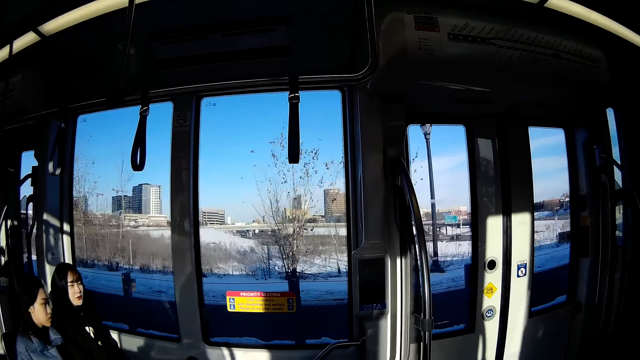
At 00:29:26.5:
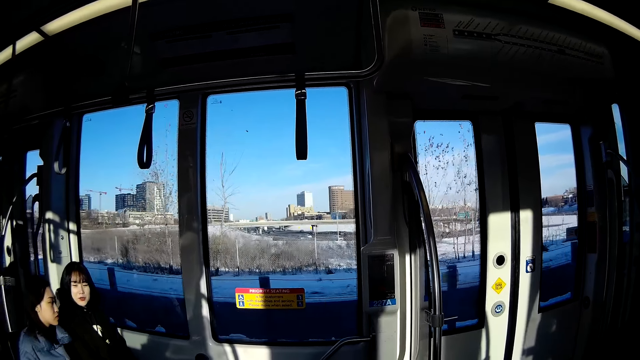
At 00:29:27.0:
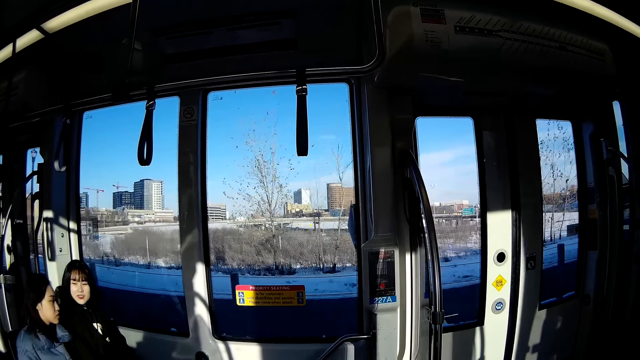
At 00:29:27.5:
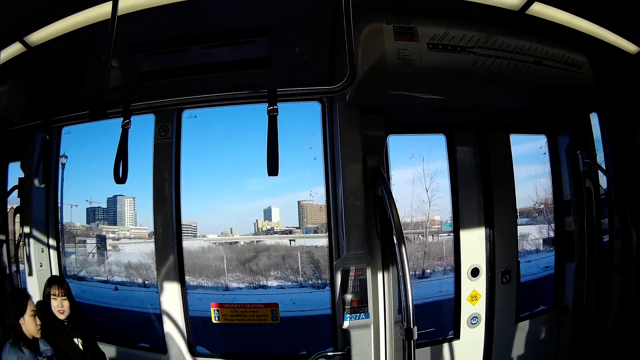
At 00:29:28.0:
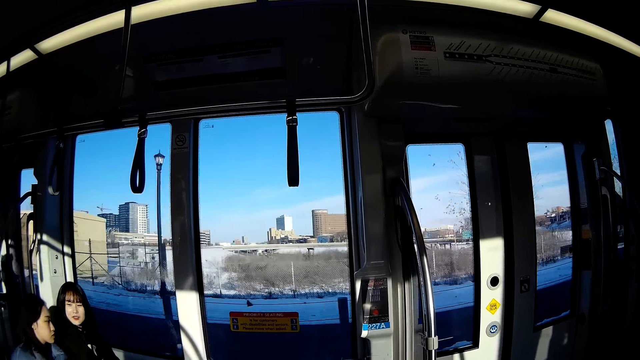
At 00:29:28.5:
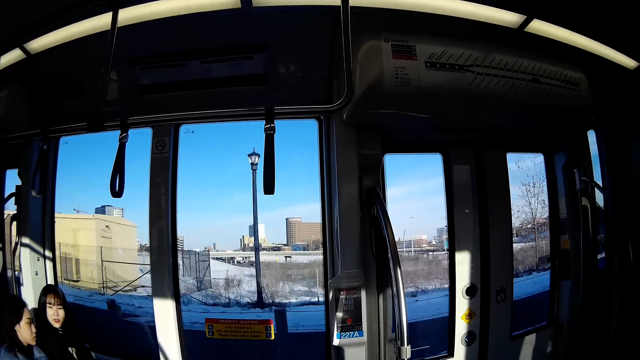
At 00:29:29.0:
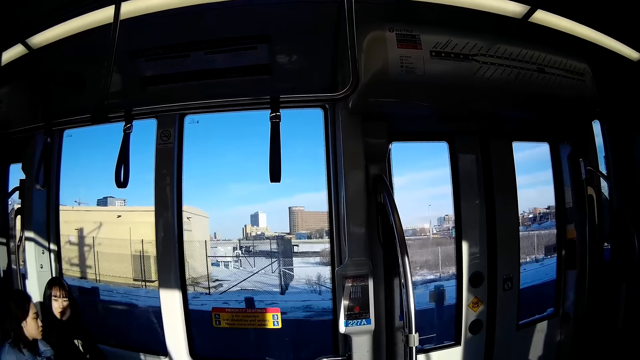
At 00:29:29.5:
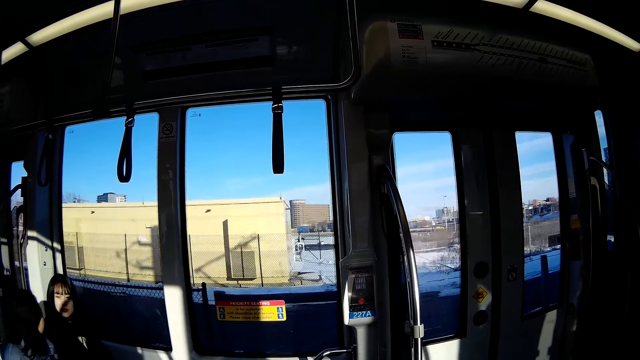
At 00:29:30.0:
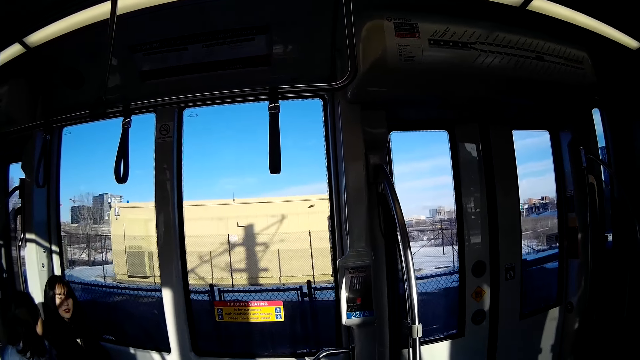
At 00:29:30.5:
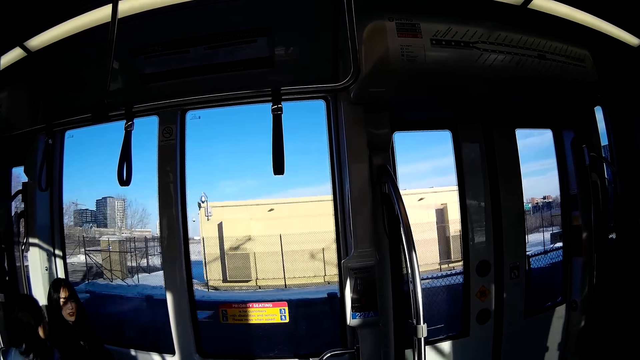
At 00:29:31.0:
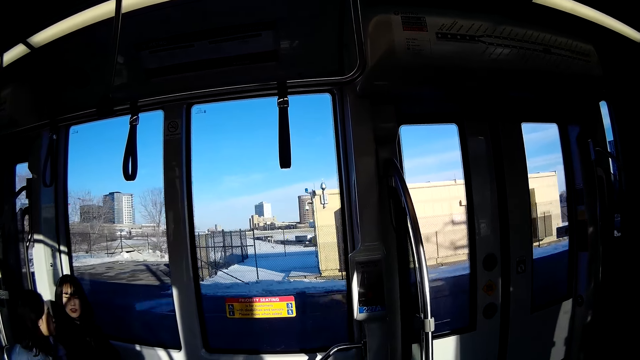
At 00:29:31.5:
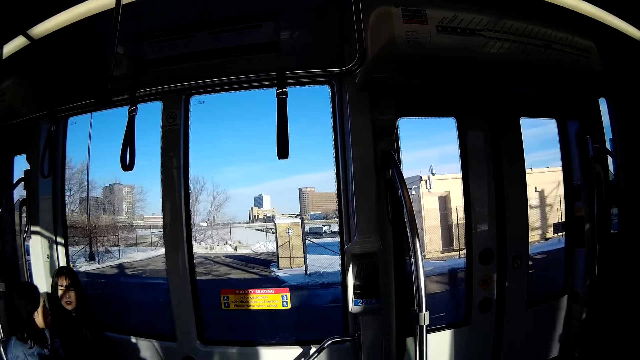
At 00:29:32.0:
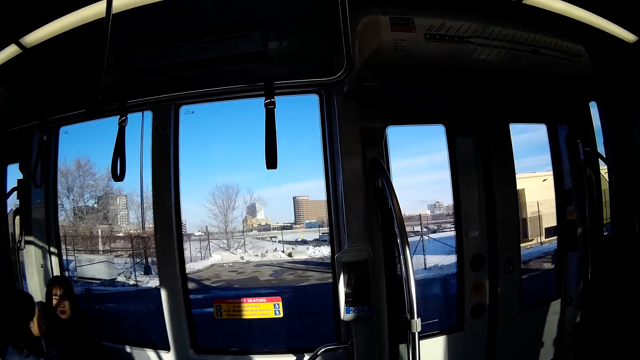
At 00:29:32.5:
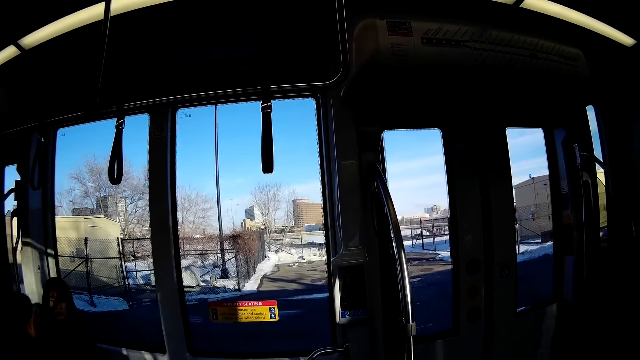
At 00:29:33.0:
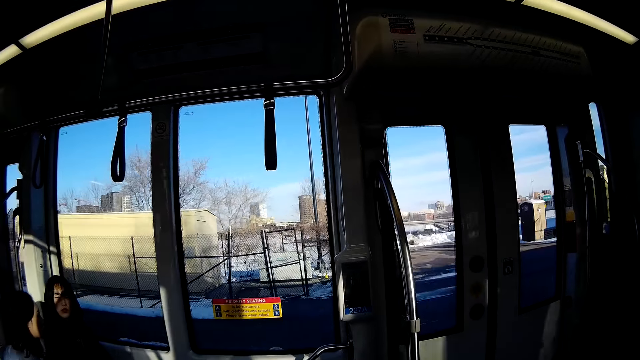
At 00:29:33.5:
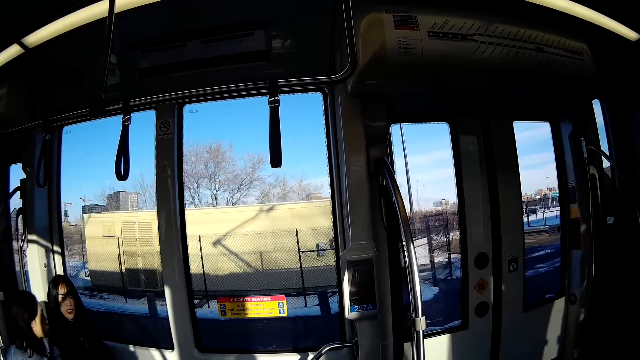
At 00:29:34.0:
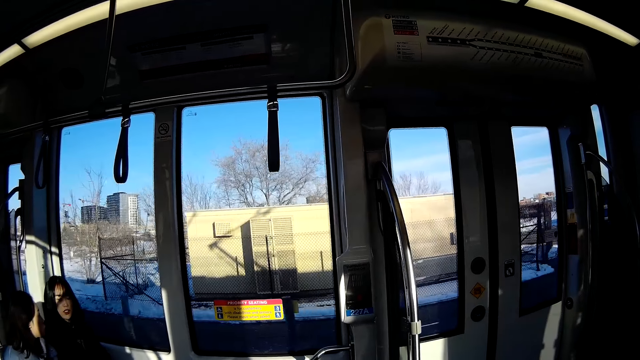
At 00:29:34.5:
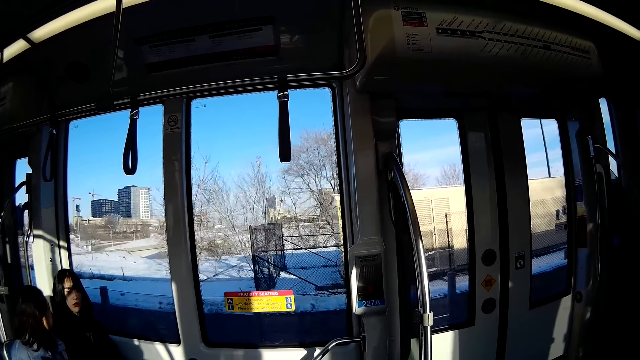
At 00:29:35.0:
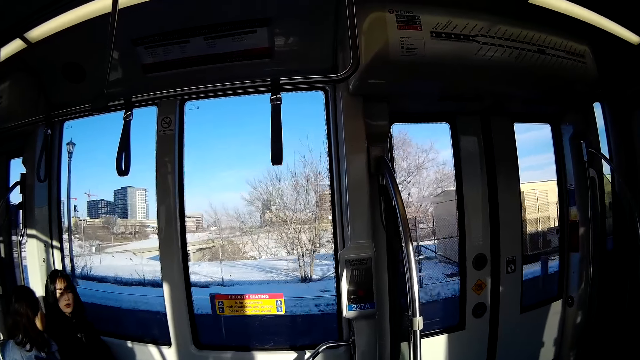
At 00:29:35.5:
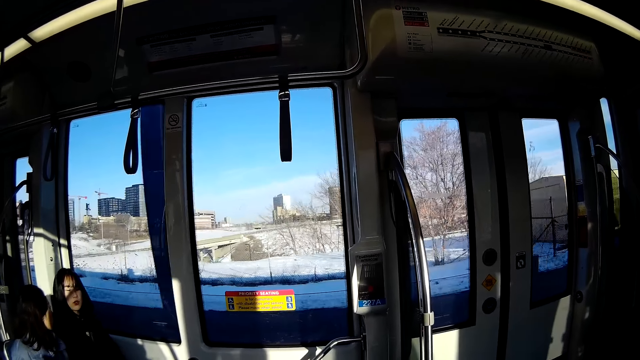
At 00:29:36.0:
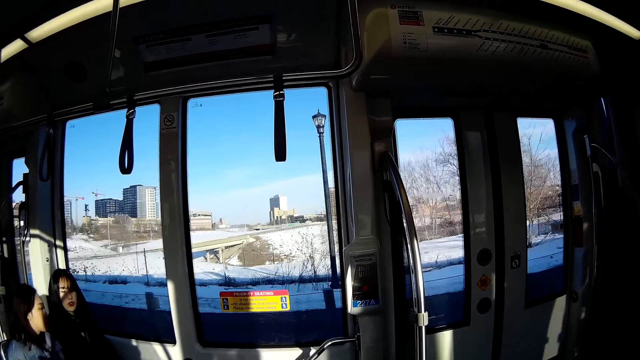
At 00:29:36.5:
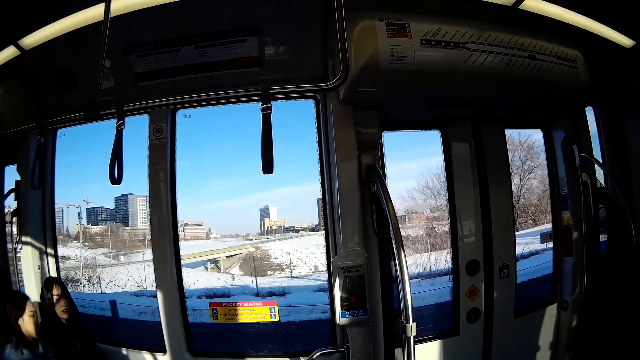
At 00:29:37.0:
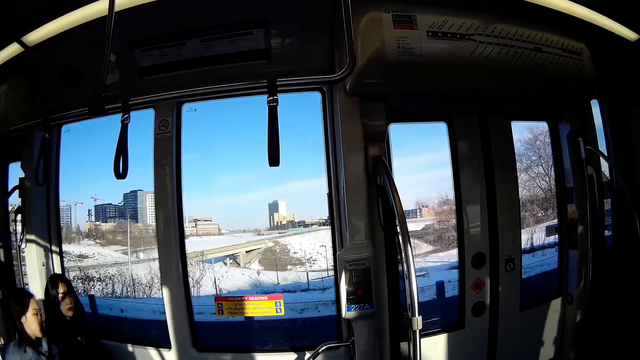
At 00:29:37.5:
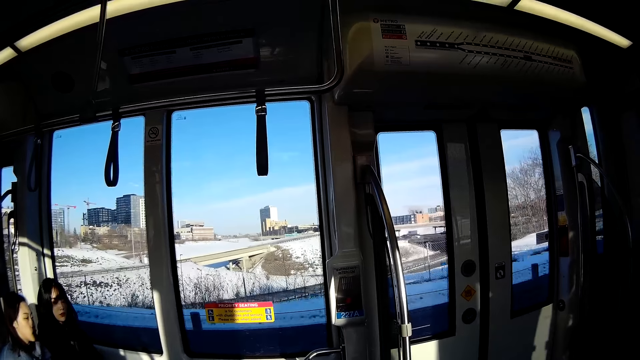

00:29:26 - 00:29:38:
The camera wearer looks around. They look around again.

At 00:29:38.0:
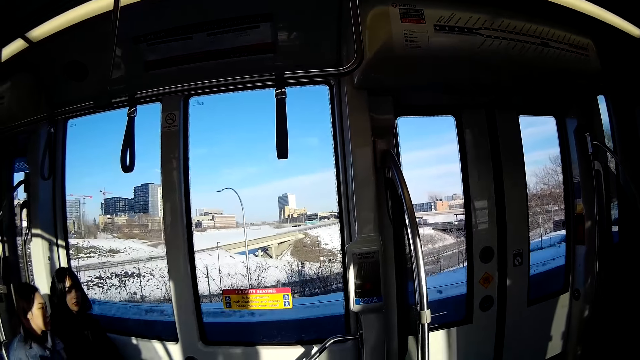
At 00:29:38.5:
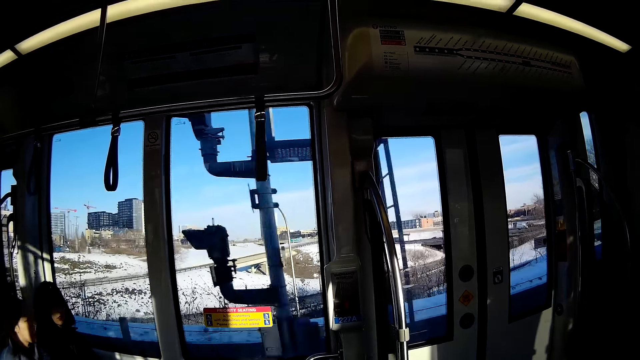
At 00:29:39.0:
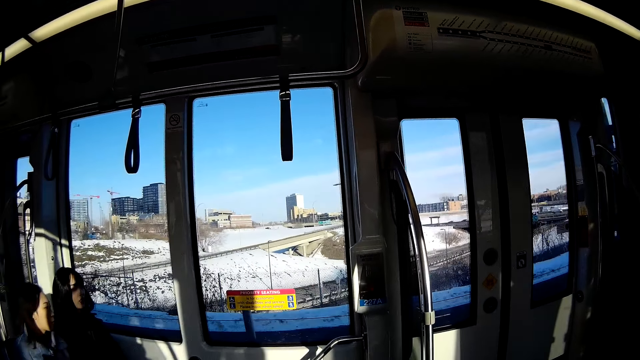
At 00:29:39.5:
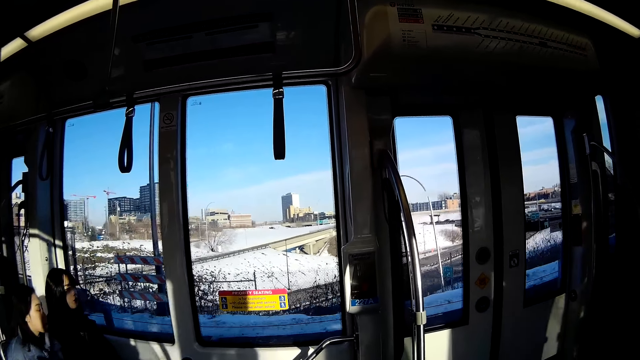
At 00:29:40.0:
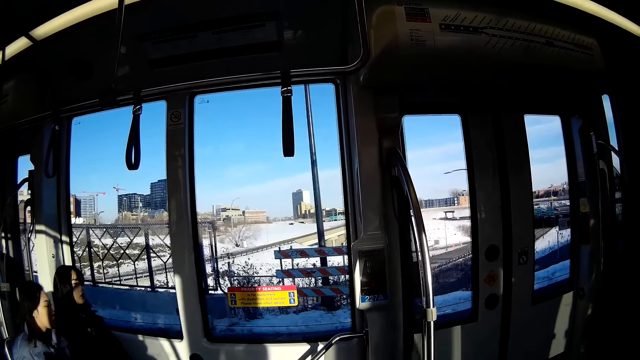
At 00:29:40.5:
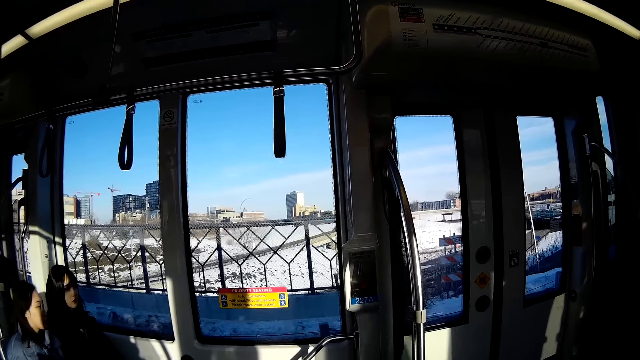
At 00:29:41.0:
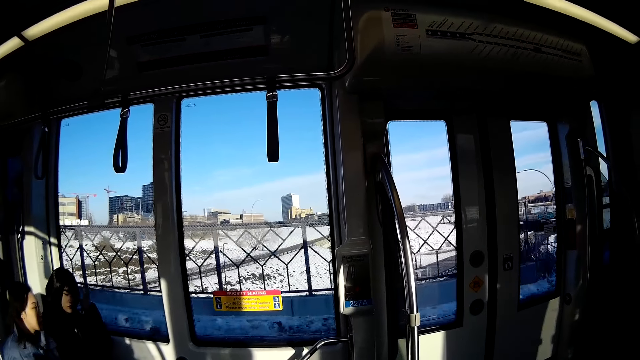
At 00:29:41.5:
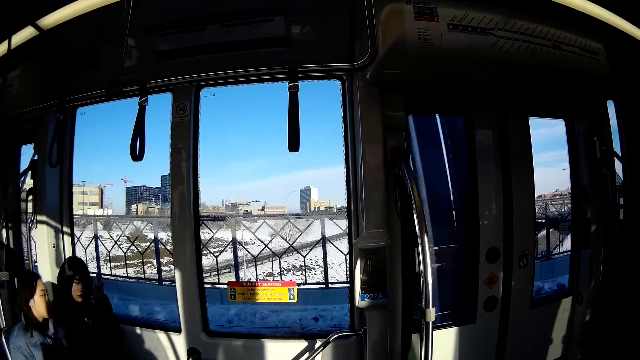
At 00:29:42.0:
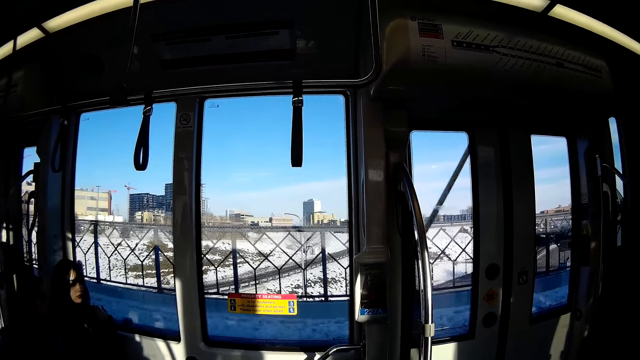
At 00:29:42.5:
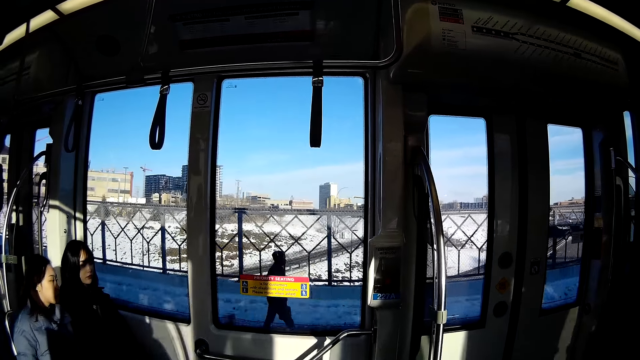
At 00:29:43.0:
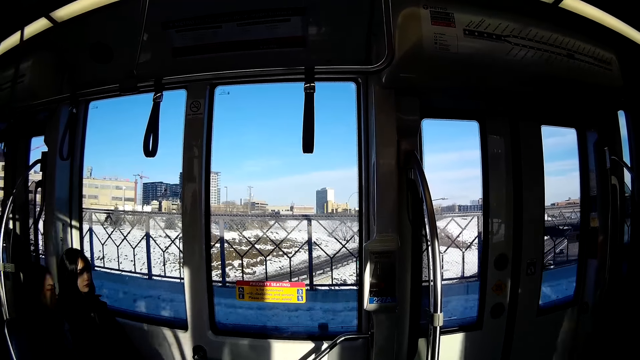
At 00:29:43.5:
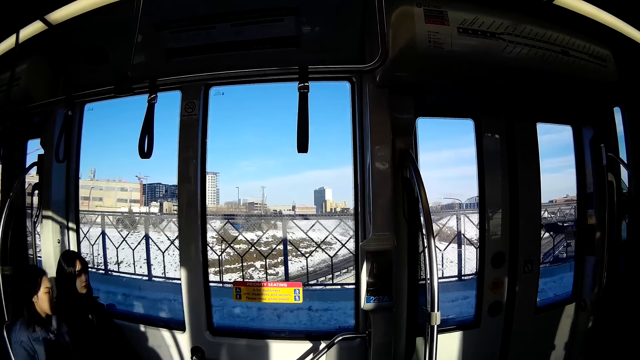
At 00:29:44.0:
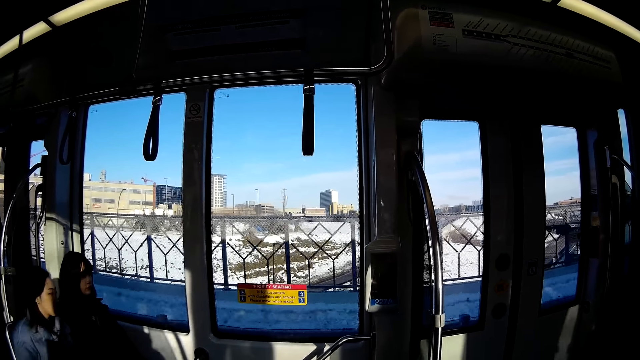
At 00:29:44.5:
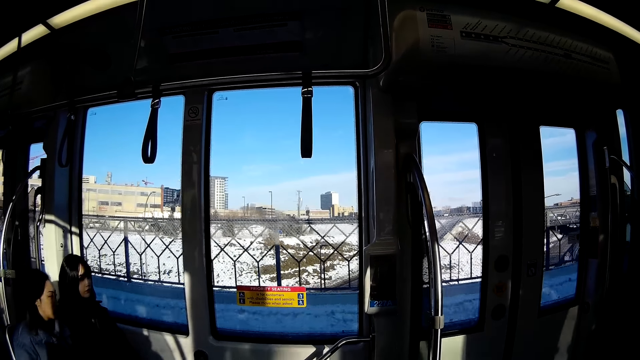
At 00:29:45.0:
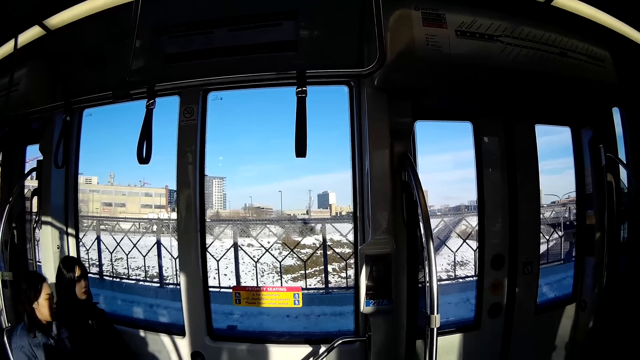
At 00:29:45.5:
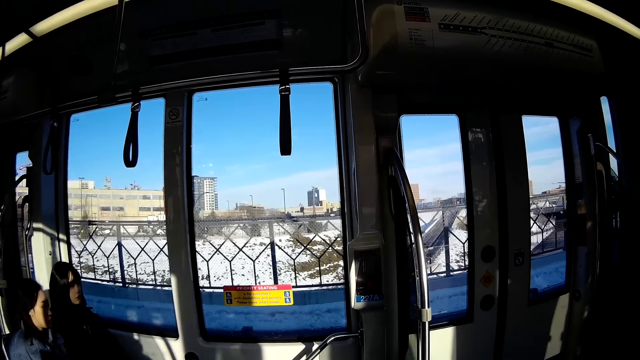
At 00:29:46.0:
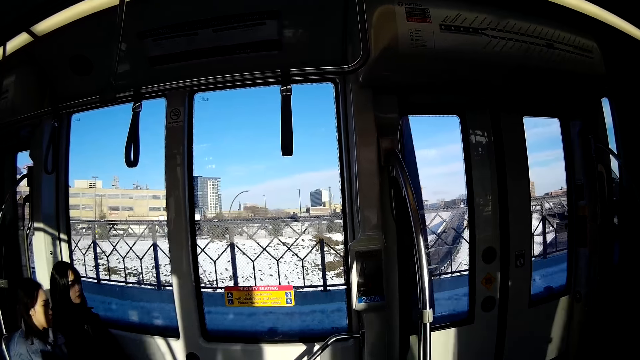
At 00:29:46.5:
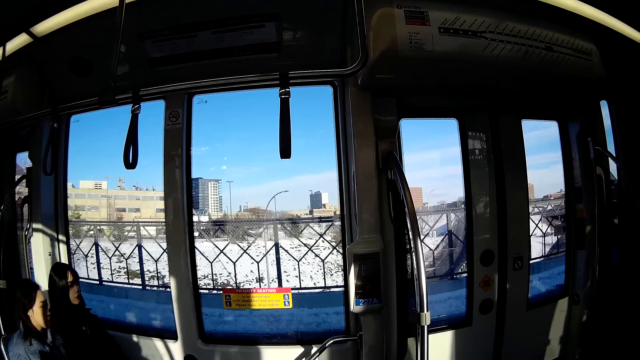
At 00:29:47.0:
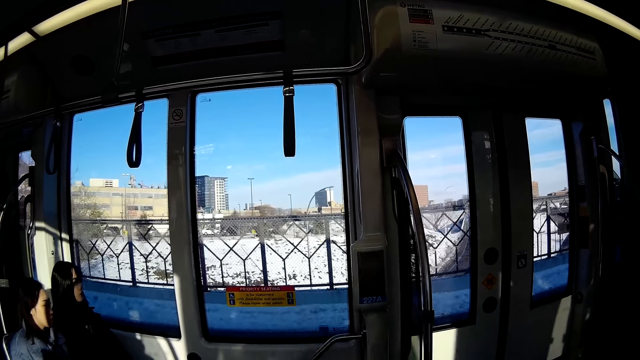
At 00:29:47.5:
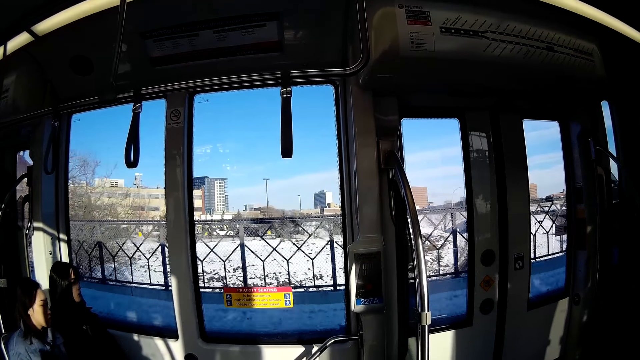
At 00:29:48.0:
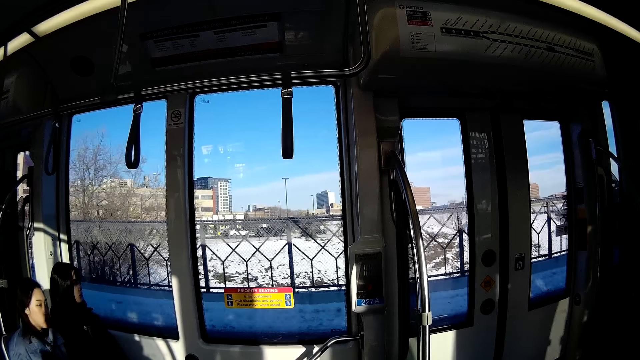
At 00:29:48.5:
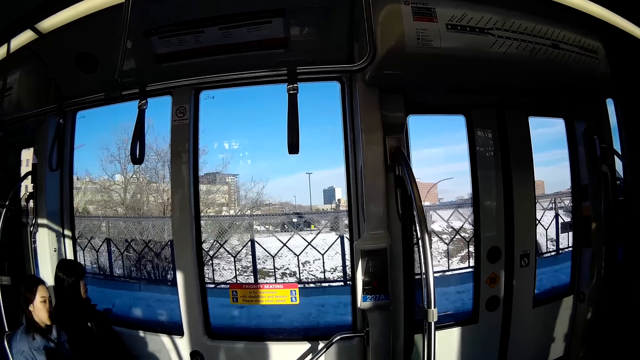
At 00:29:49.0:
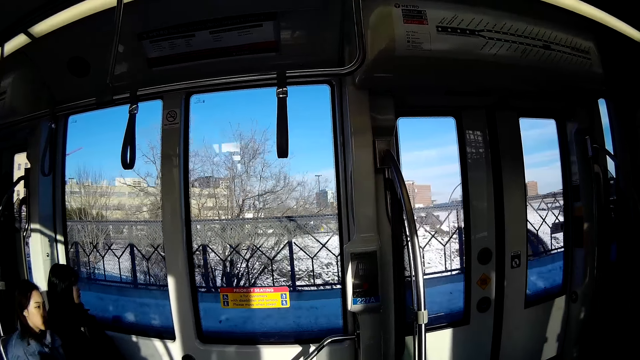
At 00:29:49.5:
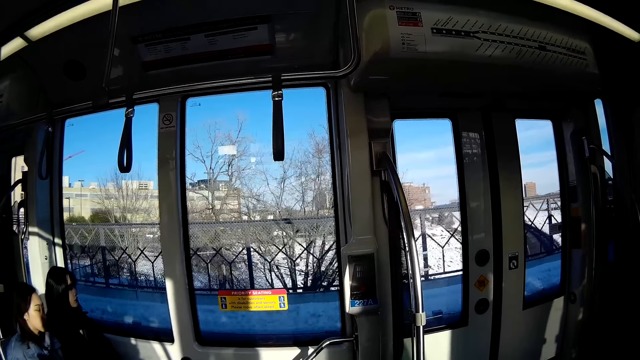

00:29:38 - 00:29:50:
The camera wearer looks around. The woman touches her hair with her left hand. The camera wearer stares at the bus window.
